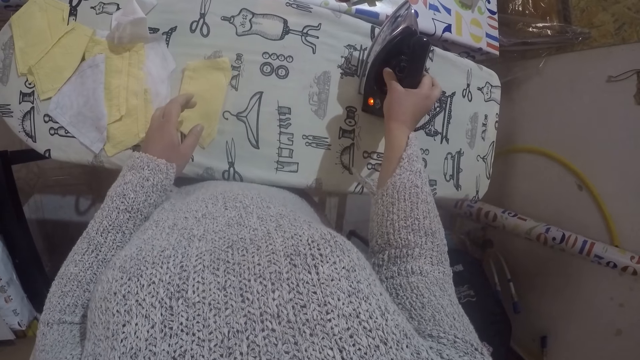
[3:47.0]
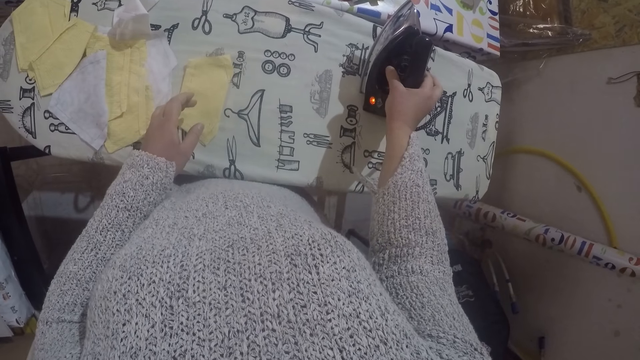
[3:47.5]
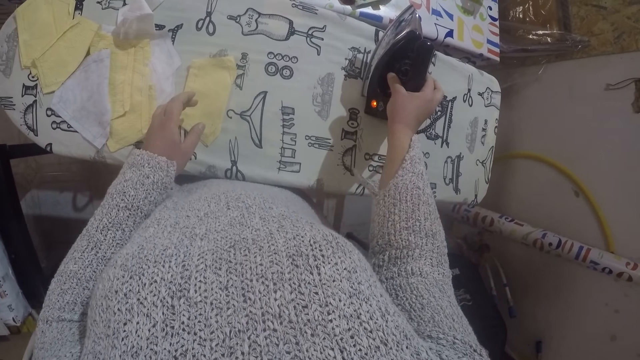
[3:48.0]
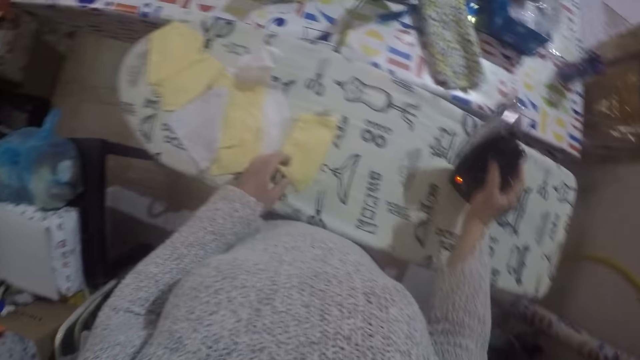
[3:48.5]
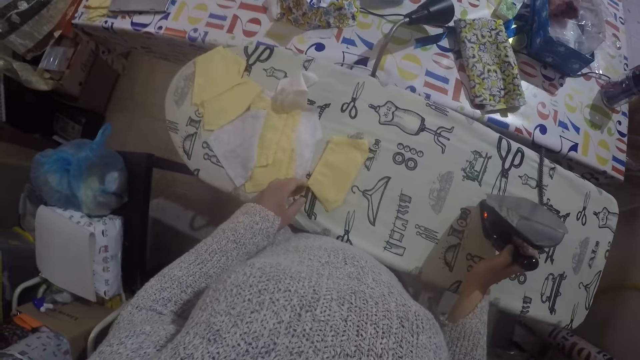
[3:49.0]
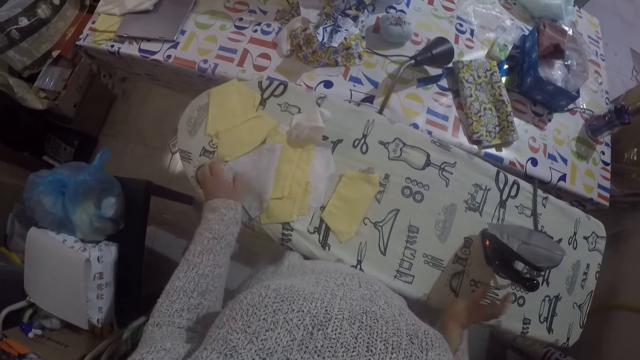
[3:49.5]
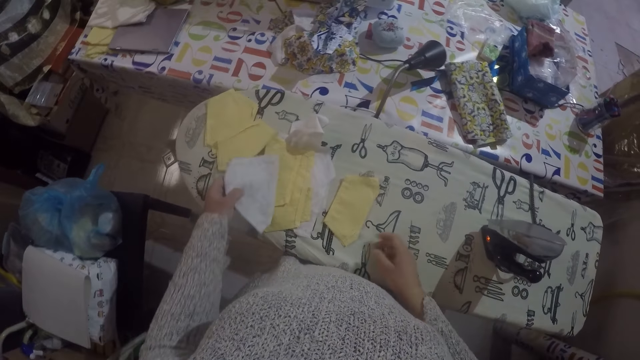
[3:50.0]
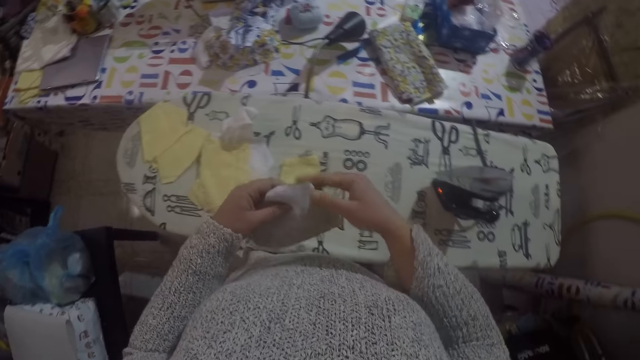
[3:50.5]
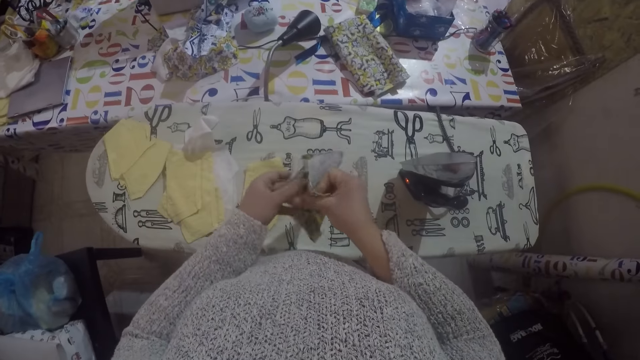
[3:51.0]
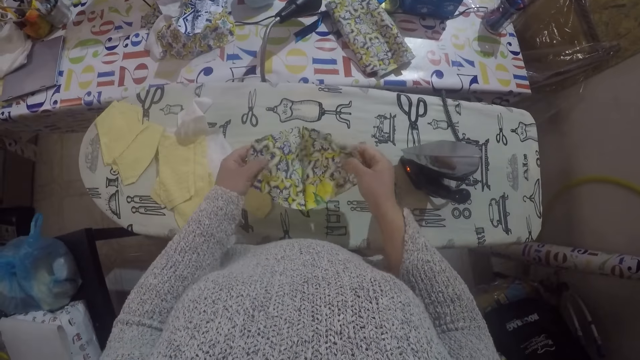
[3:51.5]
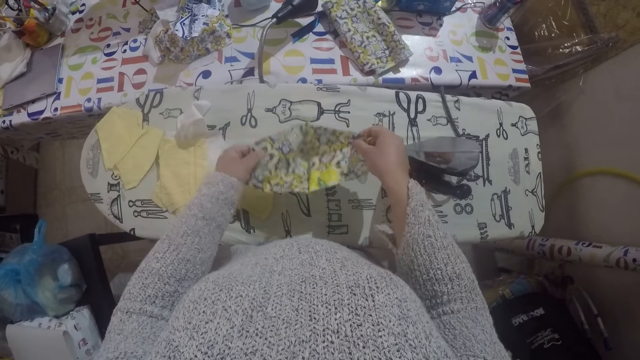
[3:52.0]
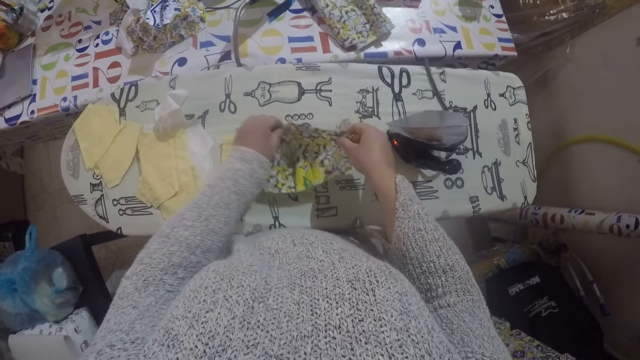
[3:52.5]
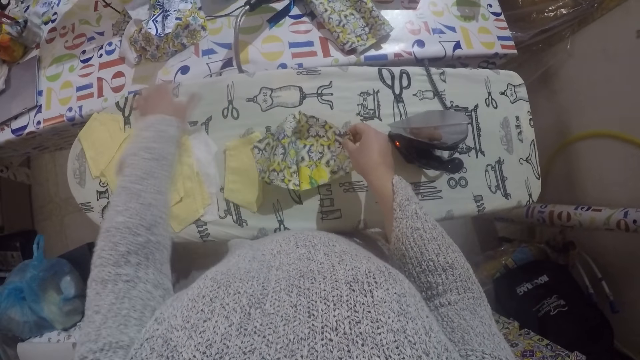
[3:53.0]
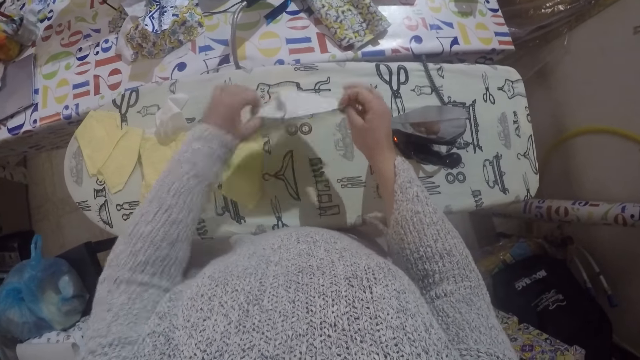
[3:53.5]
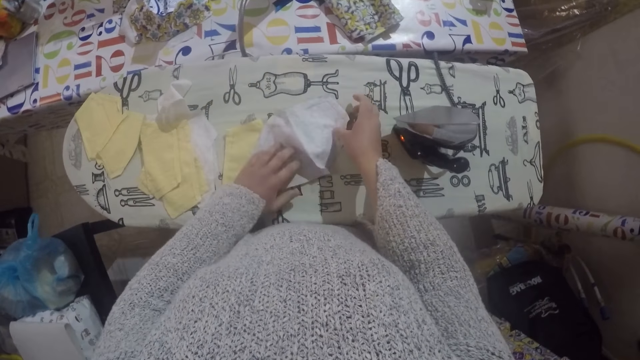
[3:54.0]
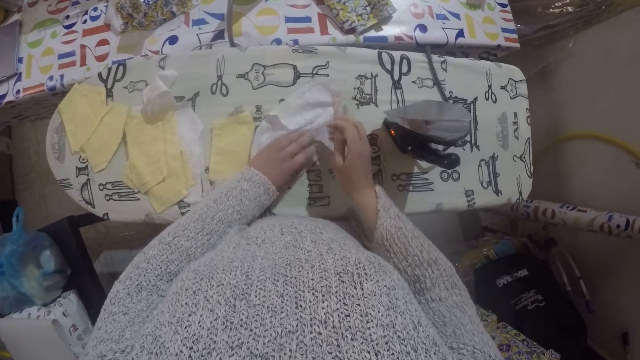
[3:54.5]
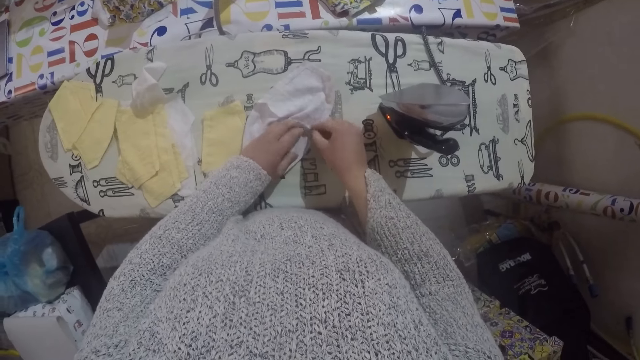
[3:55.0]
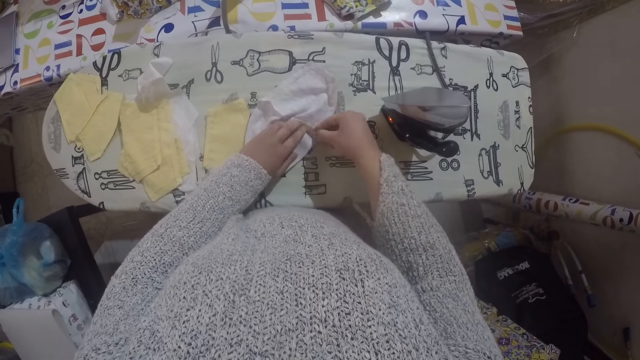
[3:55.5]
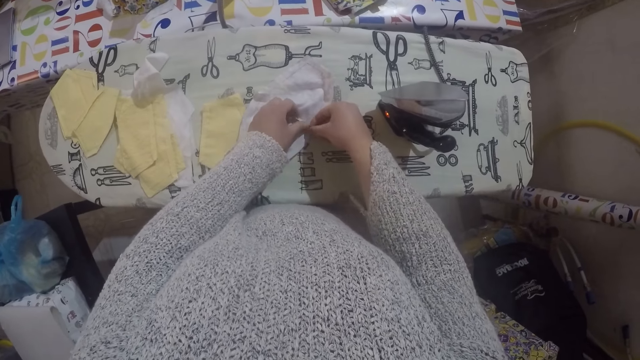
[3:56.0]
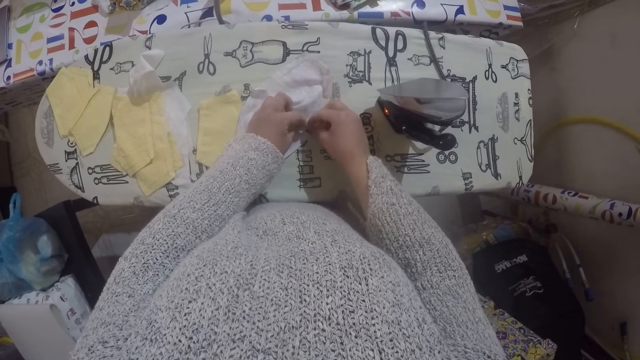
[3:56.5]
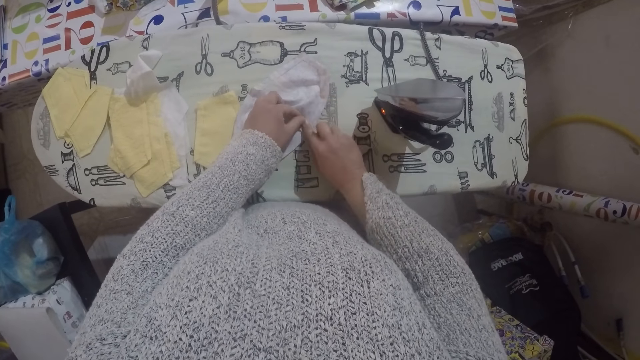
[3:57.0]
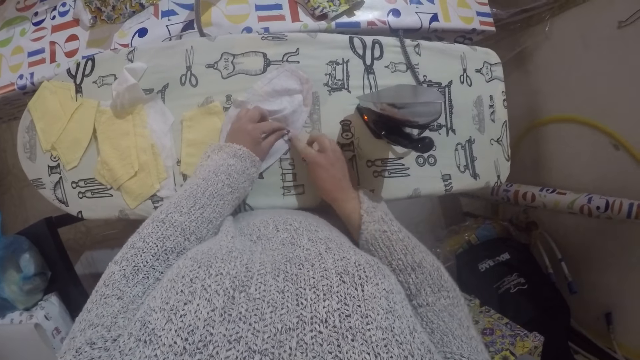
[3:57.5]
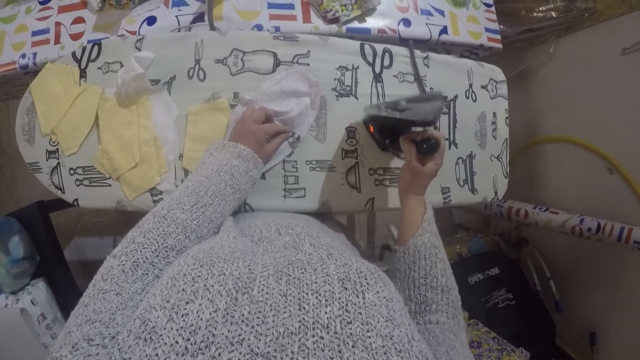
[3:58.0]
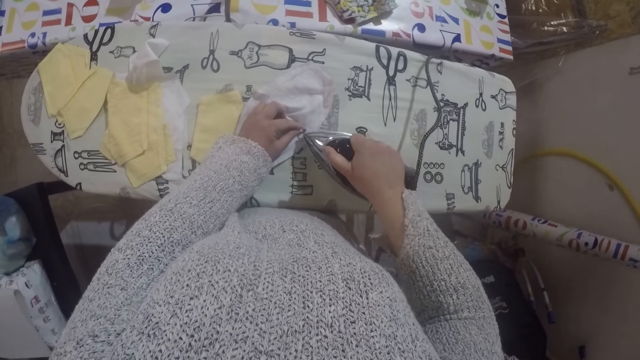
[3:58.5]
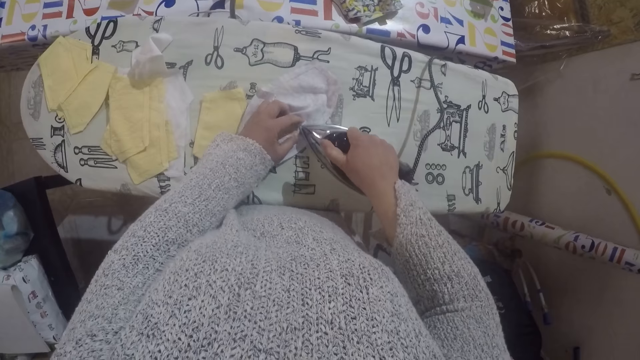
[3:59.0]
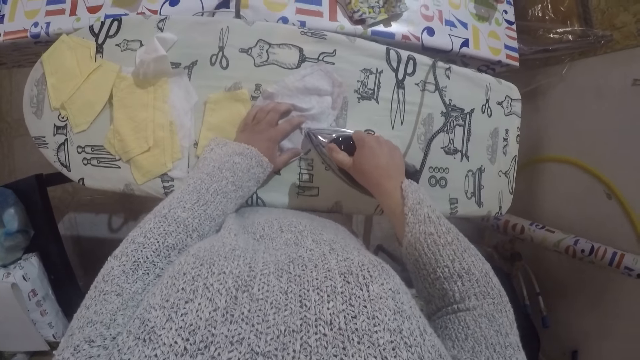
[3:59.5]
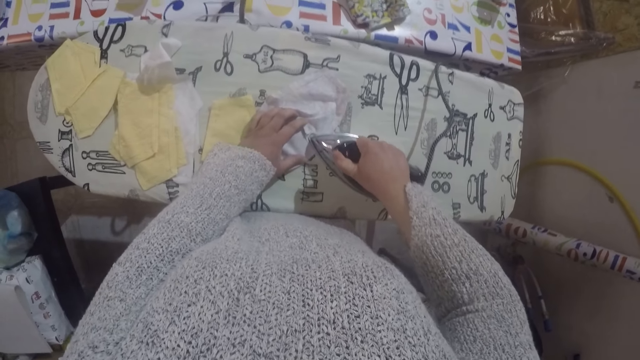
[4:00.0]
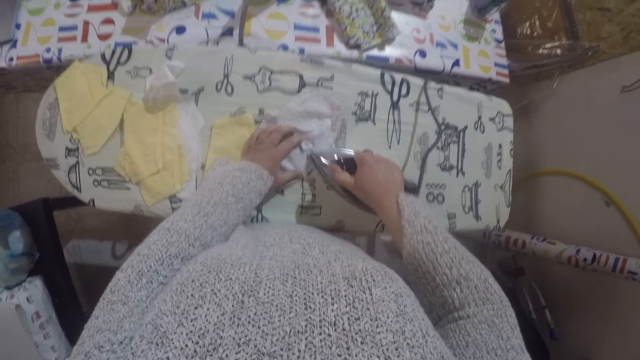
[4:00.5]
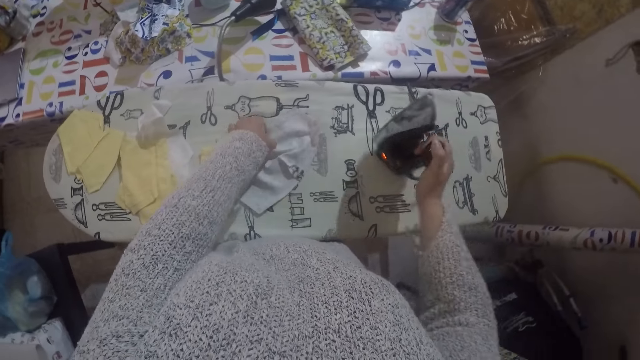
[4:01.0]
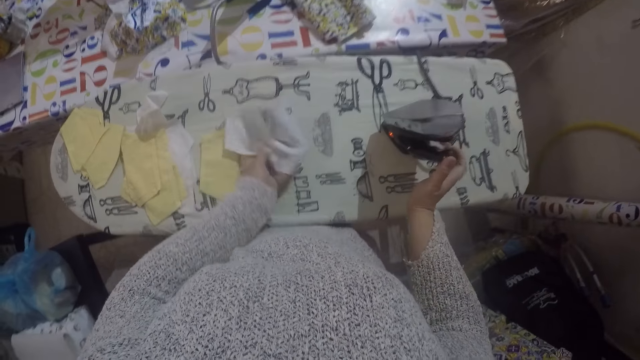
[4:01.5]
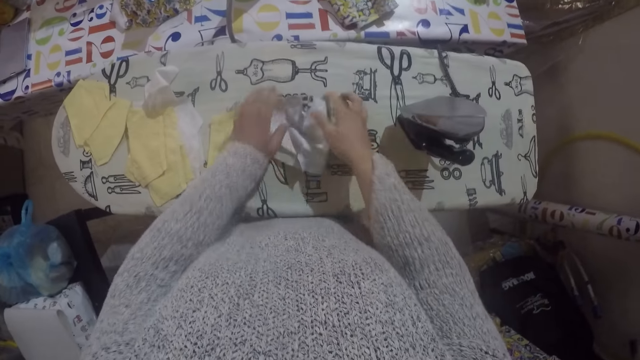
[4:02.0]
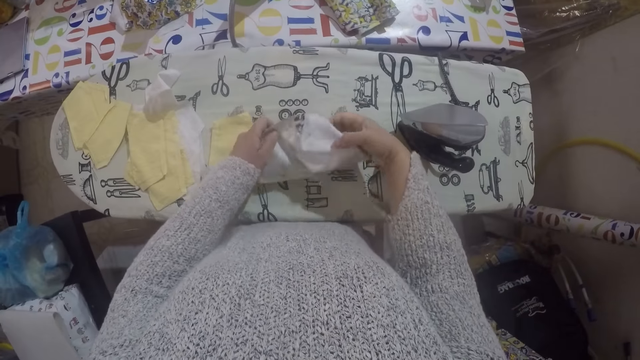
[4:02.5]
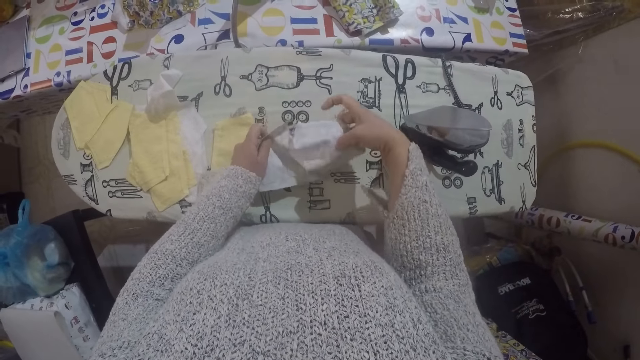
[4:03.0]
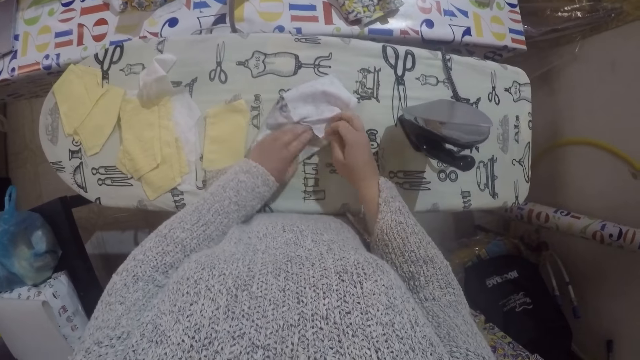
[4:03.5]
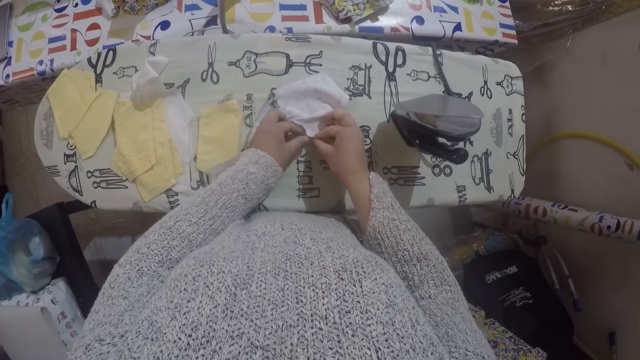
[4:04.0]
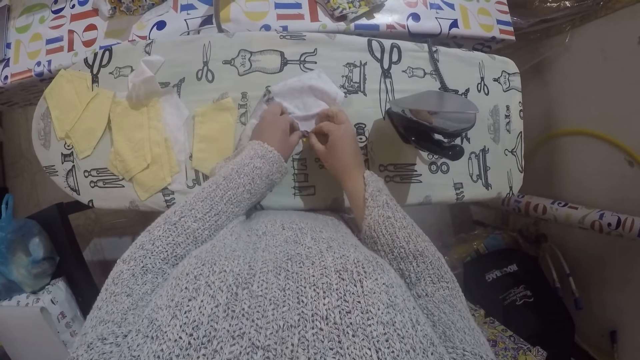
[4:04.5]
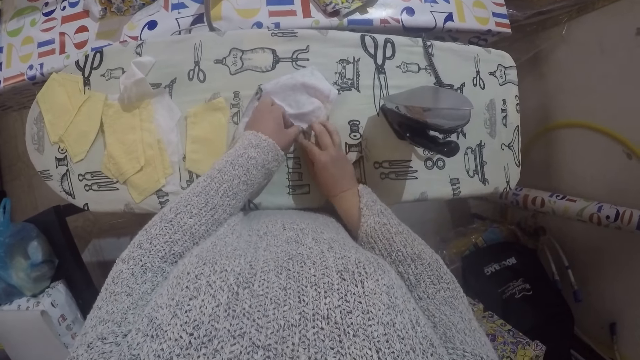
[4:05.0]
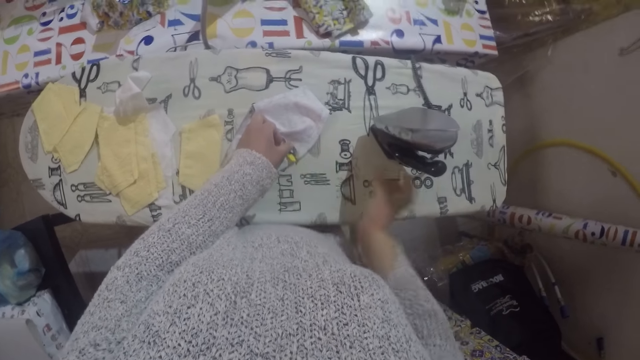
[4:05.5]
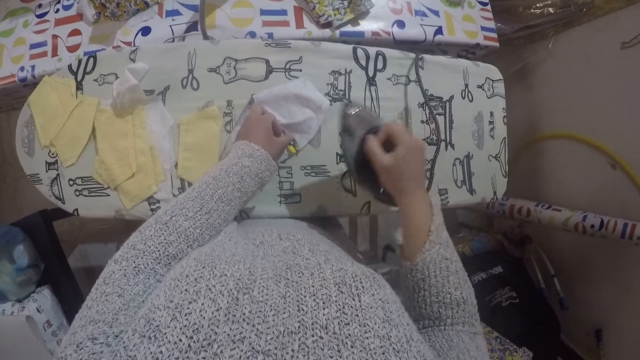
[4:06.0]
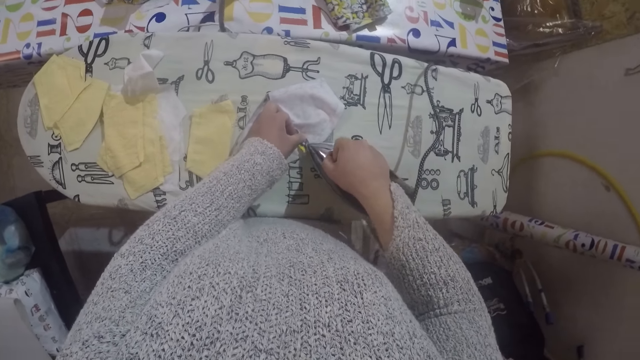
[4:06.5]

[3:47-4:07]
The camera wearer returns the iron box back to its original position. She takes the iron box. She picks up the material and unfolds the material. She spreads out the piece of cloth. She places the material on the ironing board, pulls on the thread with her hand, overturns the material and straightens the material. She folds a piece of cloth. She picks up the iron box and irons the material with the iron box. She places the iron box on the ironing board, turns the material and straightens the material. She spreads out the piece of cloth and folds a piece of cloth. She picks up the iron box. She irons the cloth.
